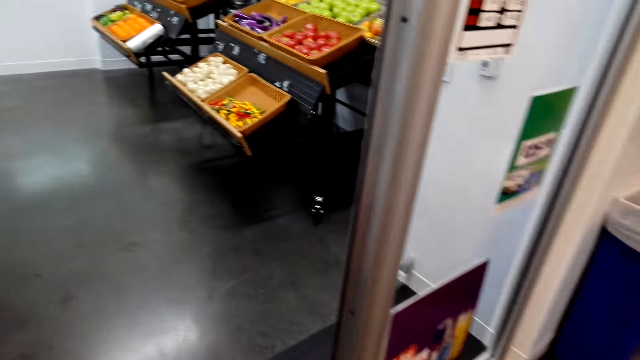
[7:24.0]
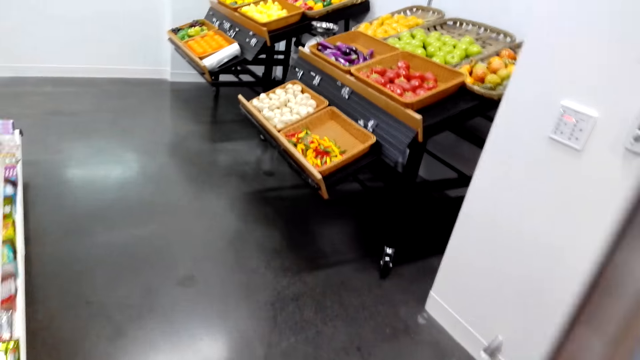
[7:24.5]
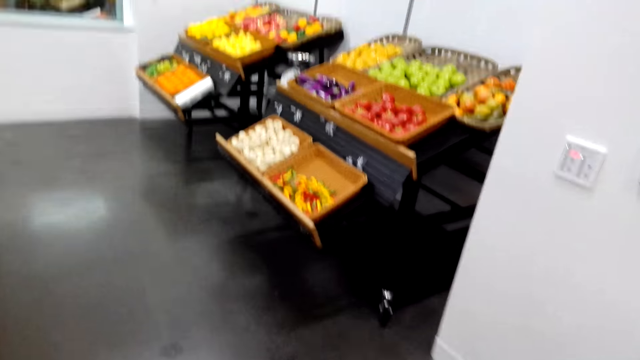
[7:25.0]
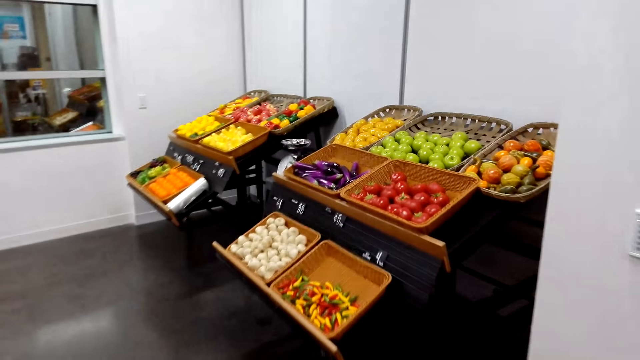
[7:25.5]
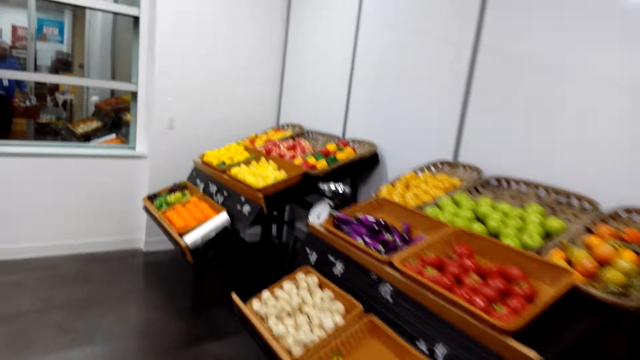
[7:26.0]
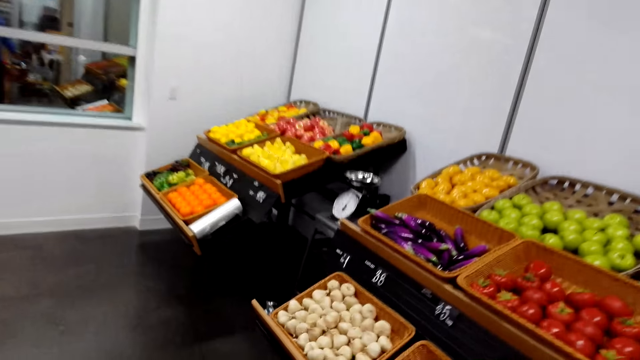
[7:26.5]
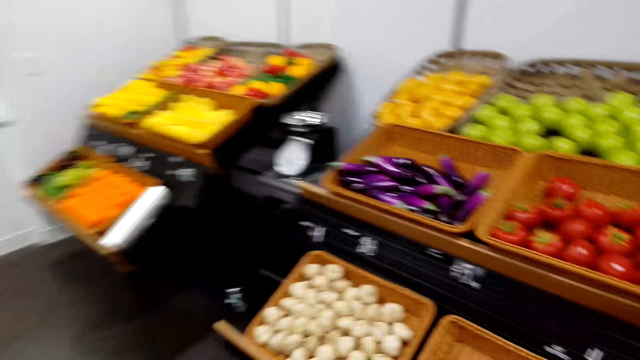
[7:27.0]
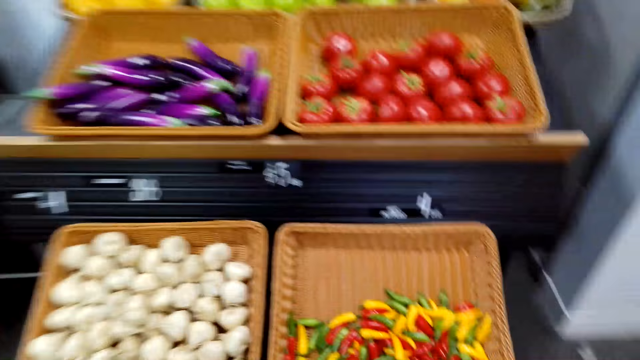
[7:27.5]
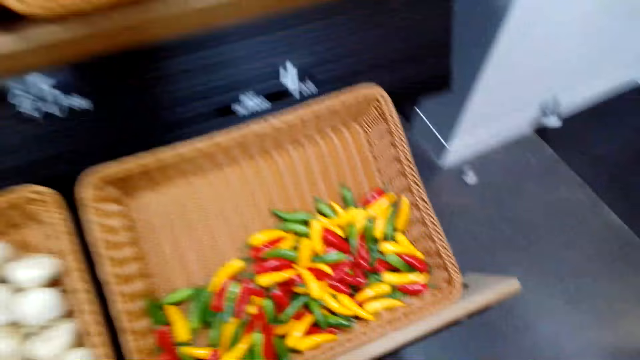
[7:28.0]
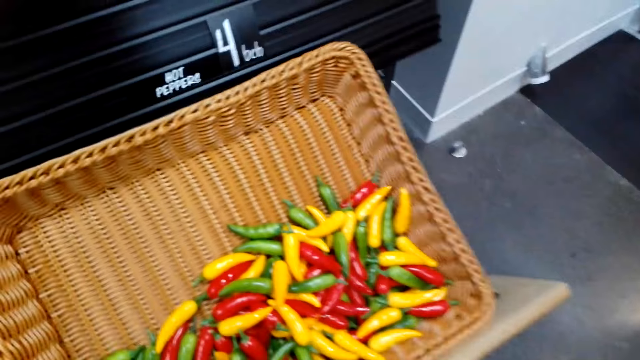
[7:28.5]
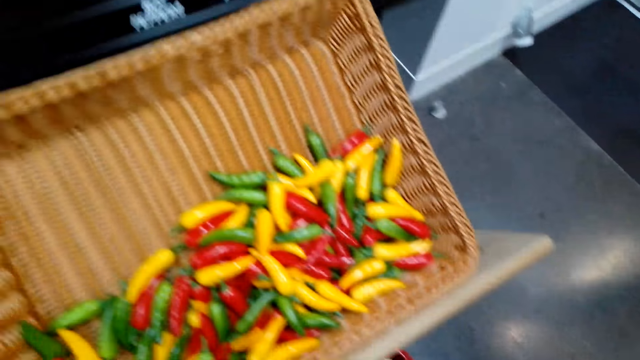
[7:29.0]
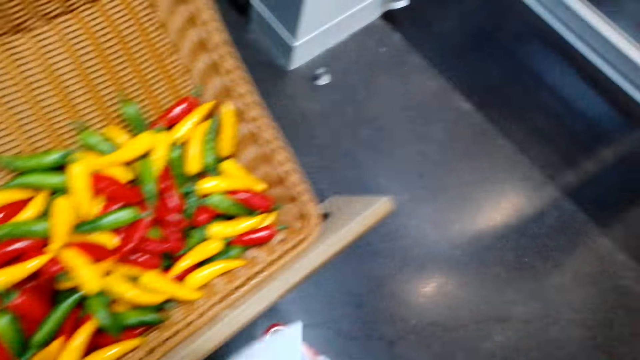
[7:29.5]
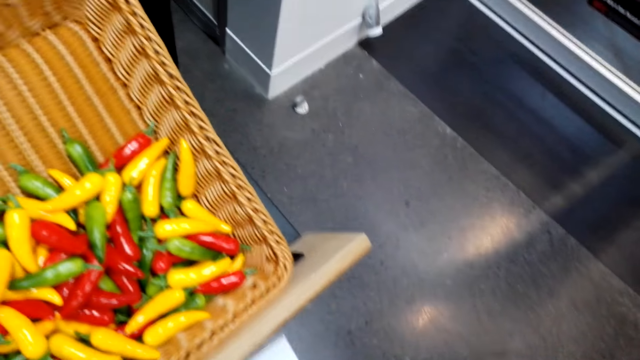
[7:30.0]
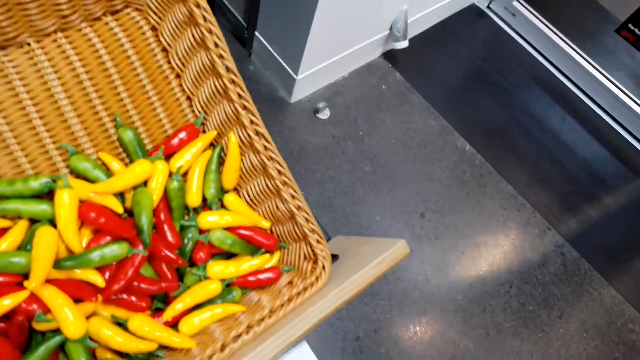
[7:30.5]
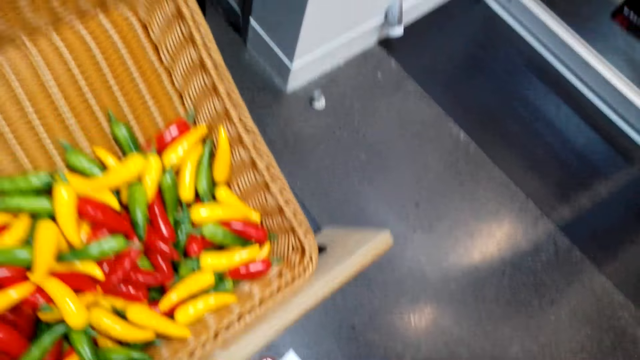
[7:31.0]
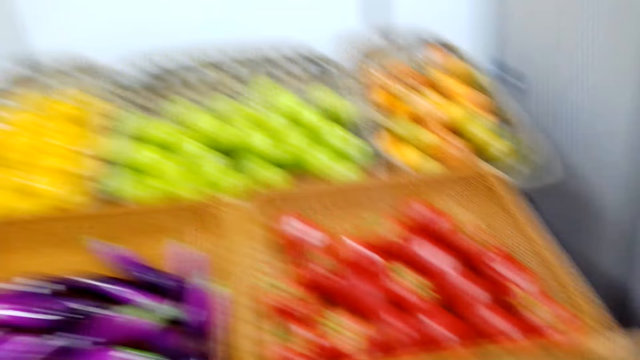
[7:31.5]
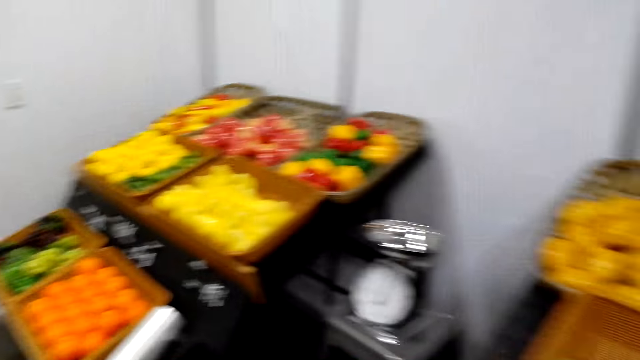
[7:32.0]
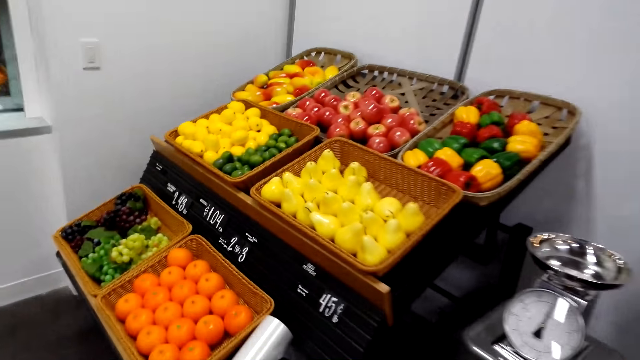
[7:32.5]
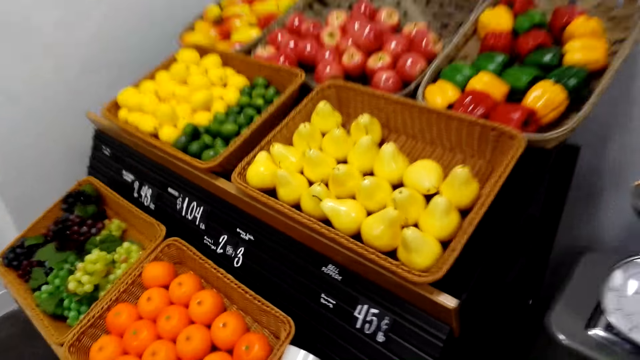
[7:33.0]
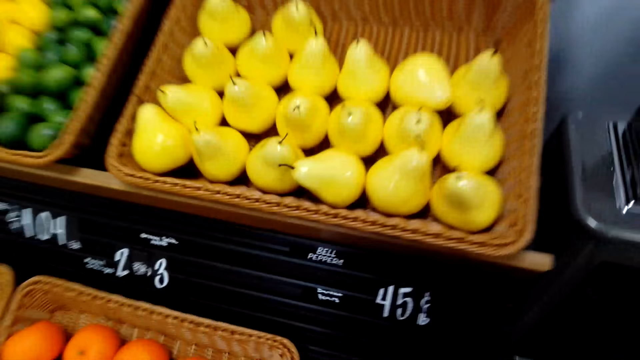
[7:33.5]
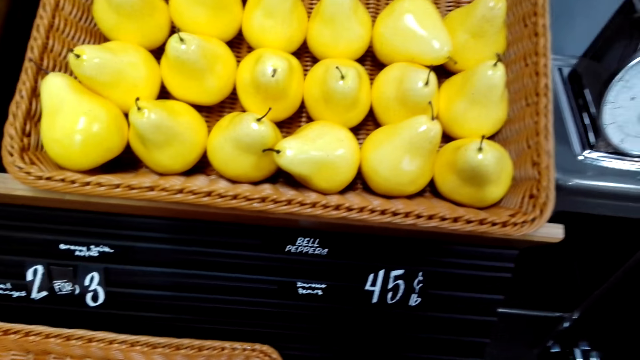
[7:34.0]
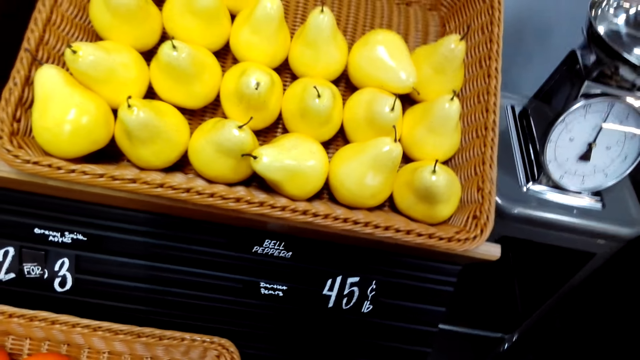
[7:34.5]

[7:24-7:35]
The camera wearer walks around the room. They place the basket on the floor. They stare at the pepper. They look around. They walk towards the fruits.

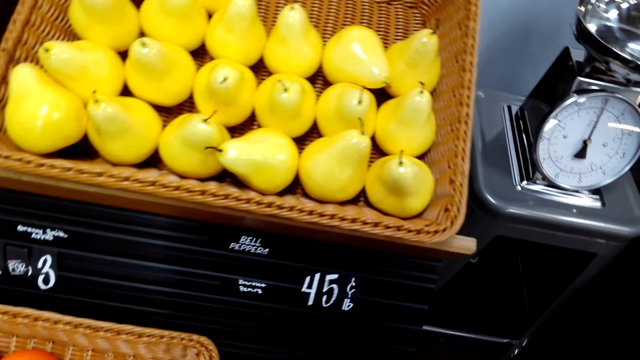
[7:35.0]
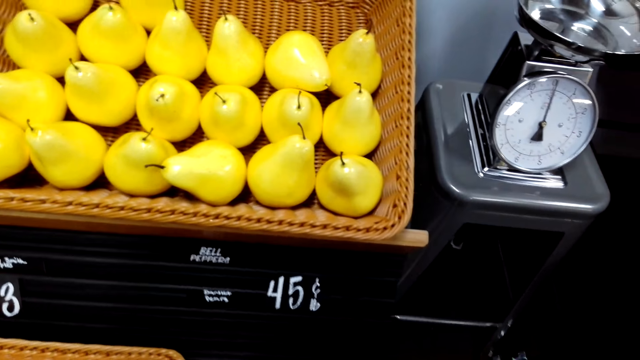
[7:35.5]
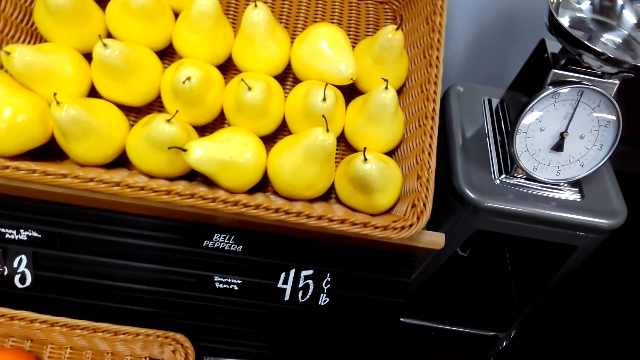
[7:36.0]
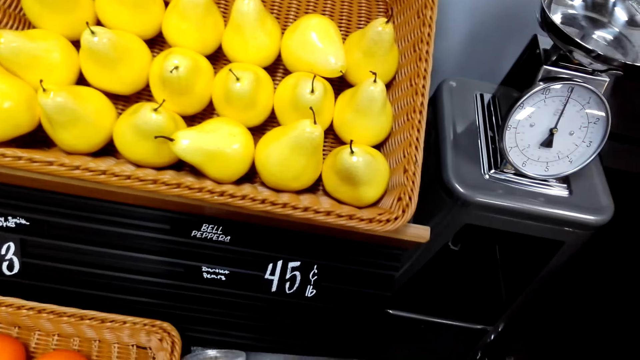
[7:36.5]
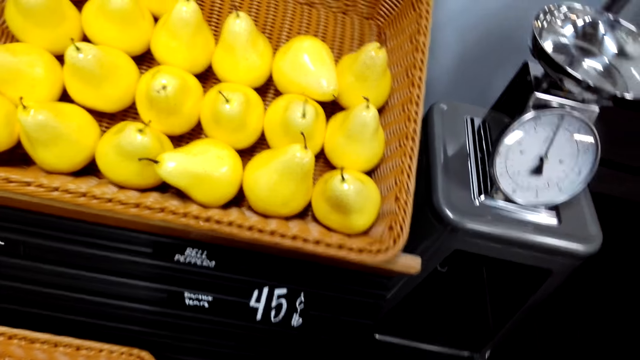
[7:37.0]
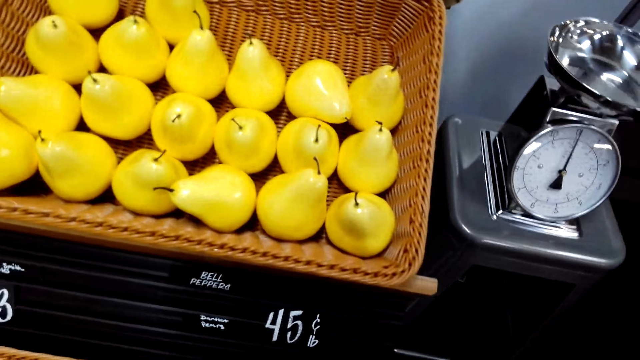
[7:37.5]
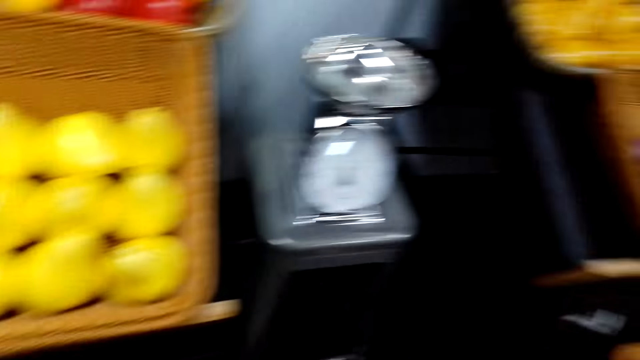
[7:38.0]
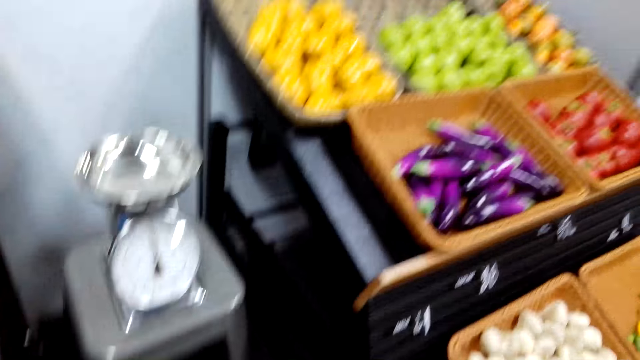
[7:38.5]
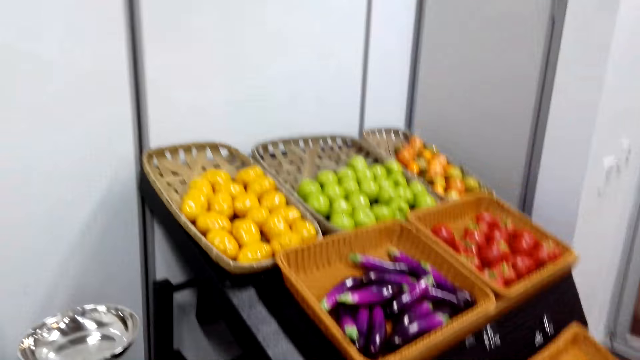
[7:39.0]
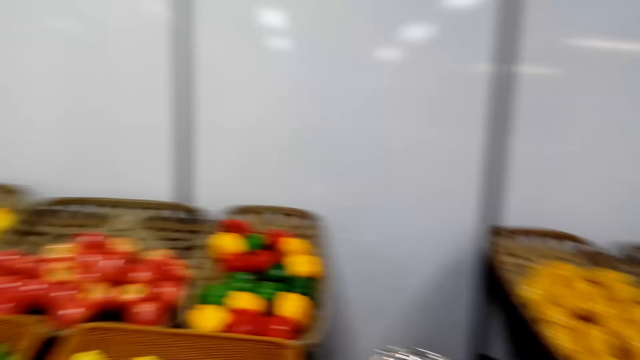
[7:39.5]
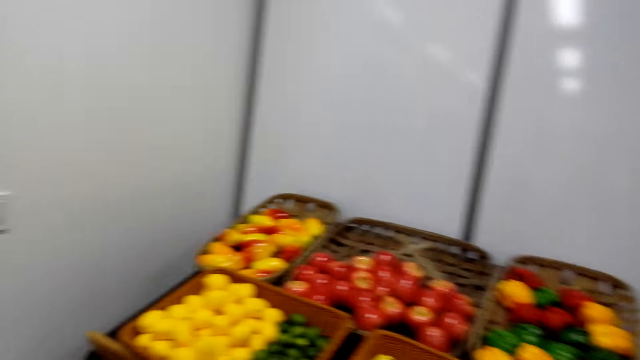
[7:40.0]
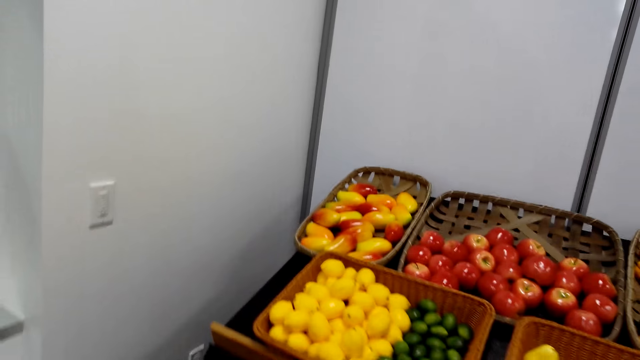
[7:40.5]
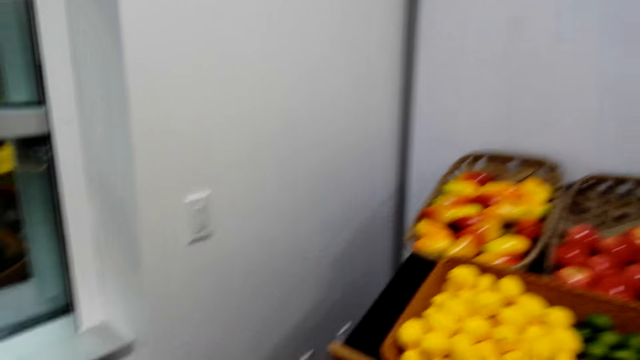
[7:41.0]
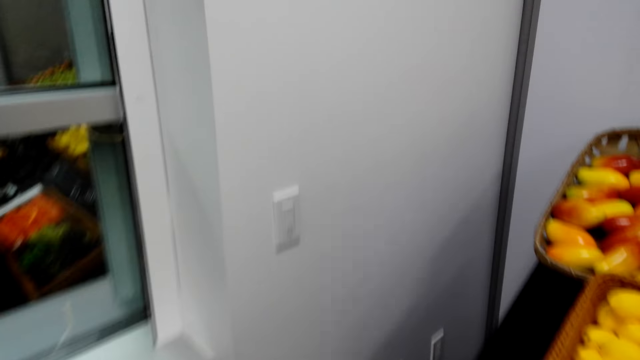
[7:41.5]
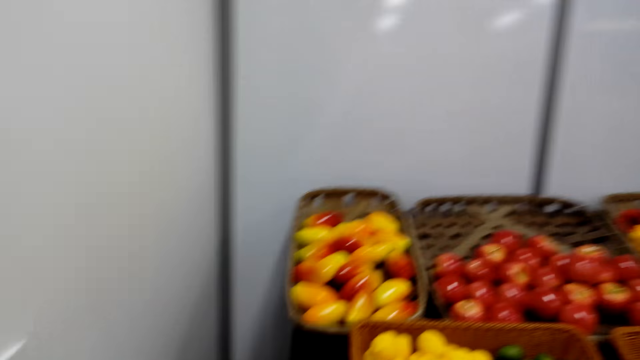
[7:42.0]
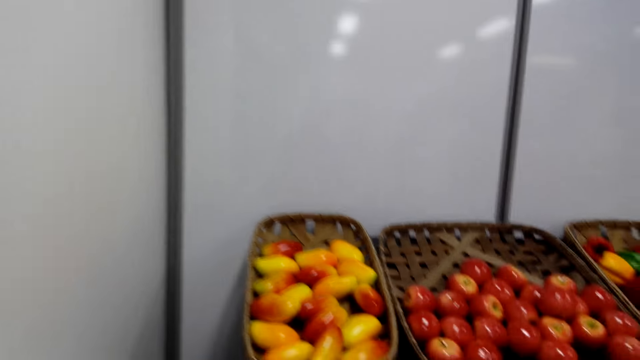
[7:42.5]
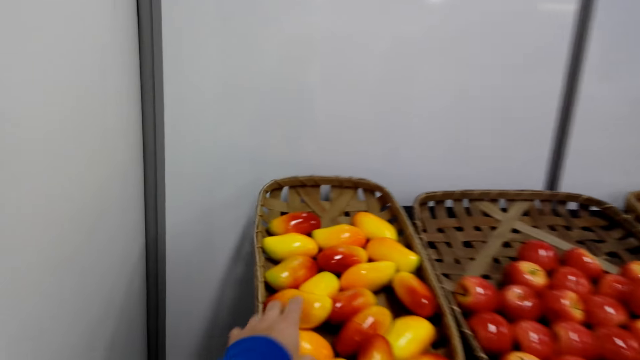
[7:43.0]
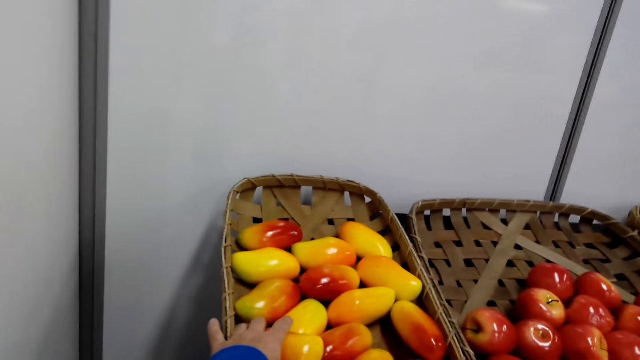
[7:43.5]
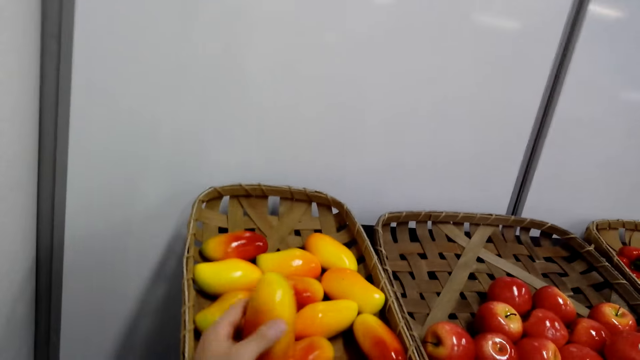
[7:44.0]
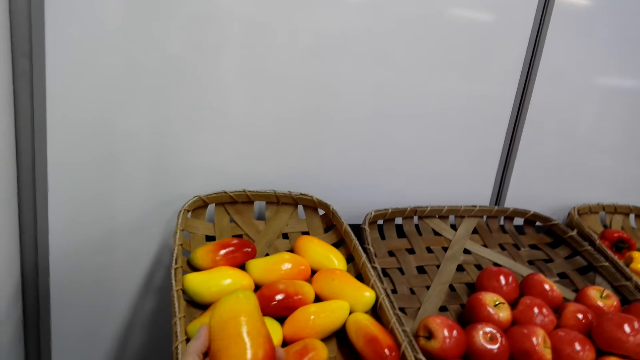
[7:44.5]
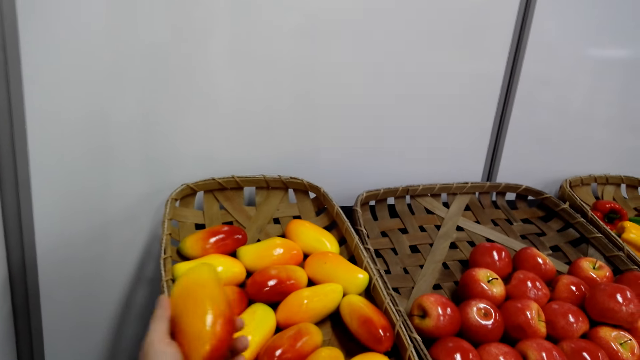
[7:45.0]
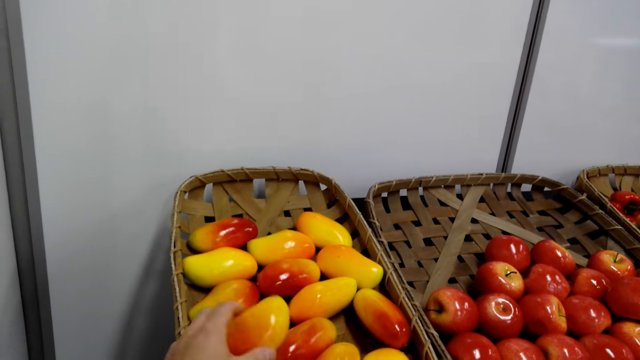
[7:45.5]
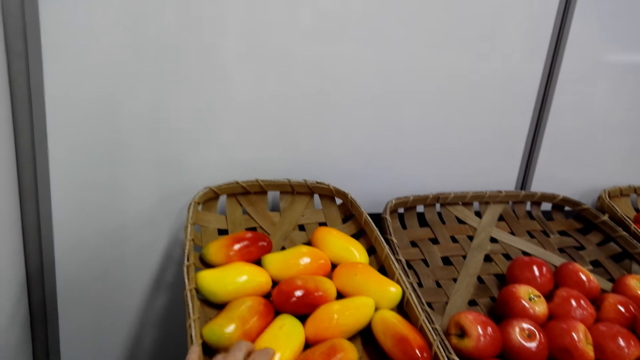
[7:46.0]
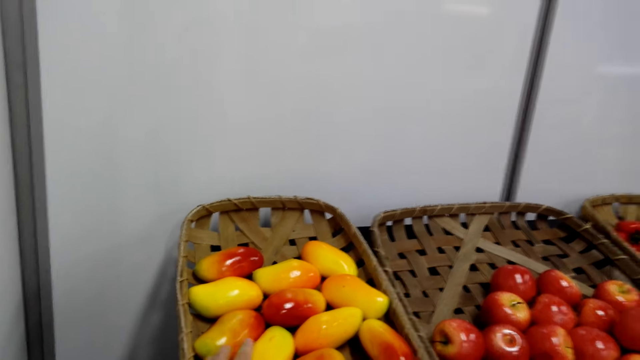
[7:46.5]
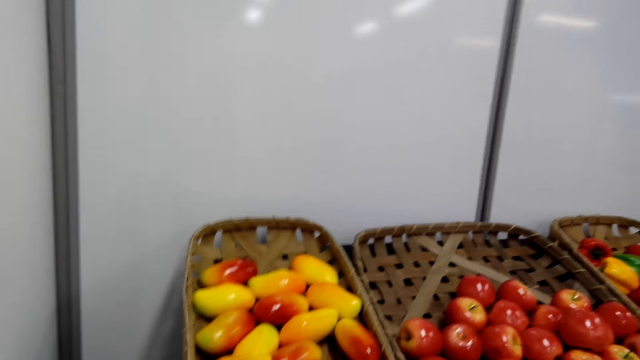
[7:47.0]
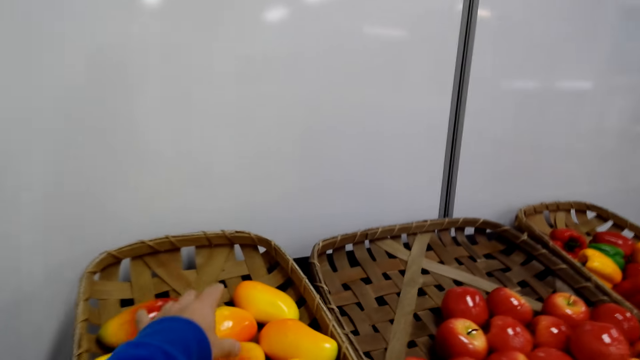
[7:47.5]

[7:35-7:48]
The camera wearer does something. They cut the paper. They shake the paper. They hold a nylon bag. They pick the fruits or a mango from the basket. They sample the mango.
